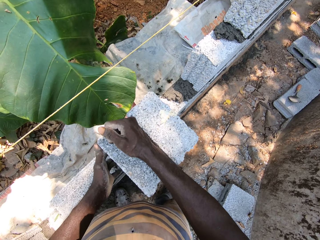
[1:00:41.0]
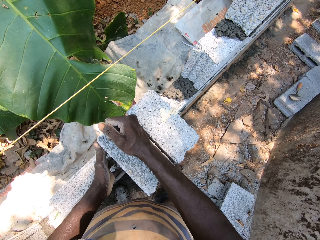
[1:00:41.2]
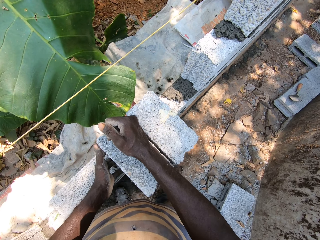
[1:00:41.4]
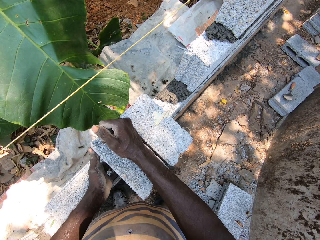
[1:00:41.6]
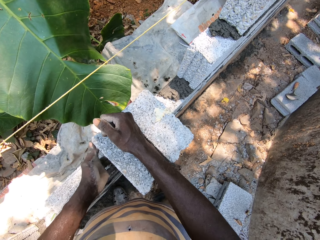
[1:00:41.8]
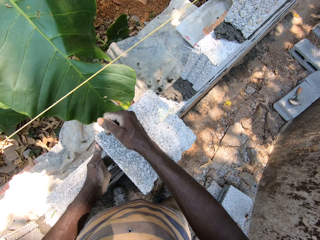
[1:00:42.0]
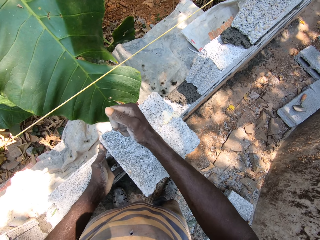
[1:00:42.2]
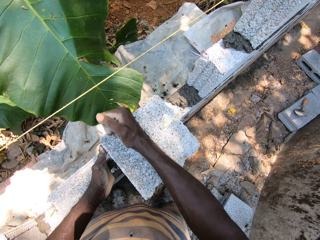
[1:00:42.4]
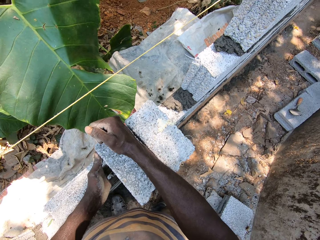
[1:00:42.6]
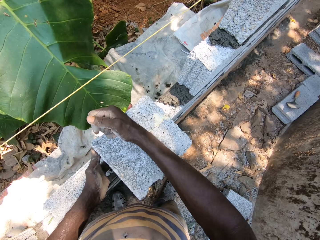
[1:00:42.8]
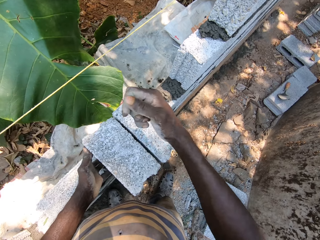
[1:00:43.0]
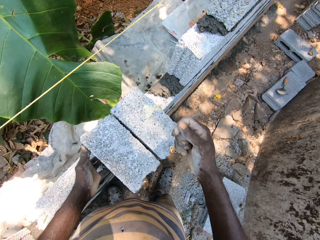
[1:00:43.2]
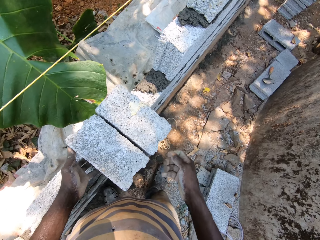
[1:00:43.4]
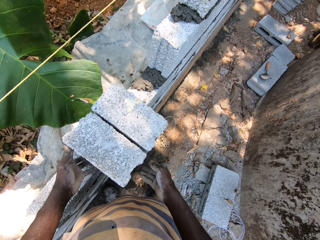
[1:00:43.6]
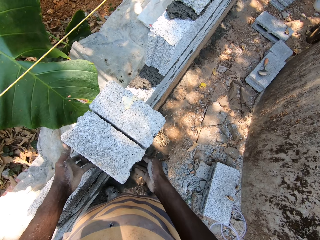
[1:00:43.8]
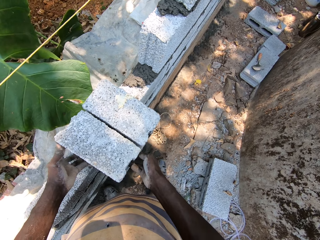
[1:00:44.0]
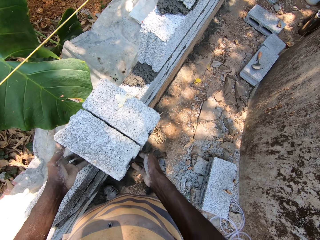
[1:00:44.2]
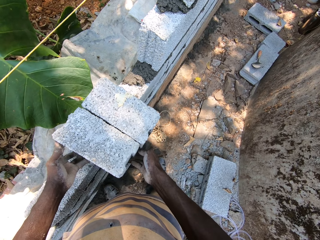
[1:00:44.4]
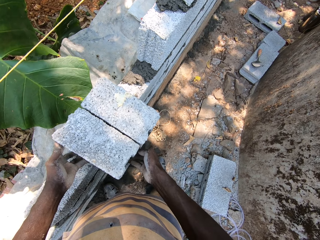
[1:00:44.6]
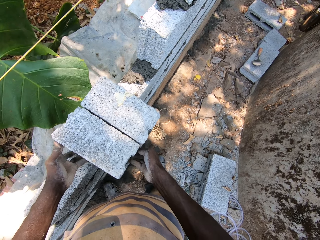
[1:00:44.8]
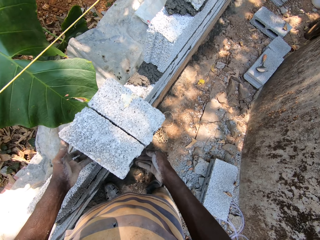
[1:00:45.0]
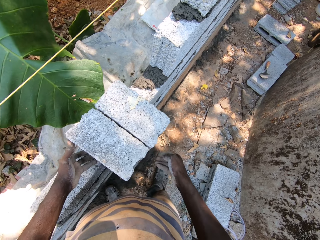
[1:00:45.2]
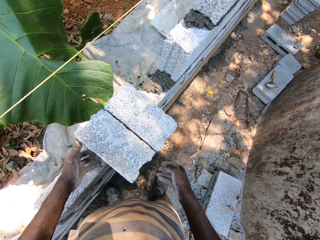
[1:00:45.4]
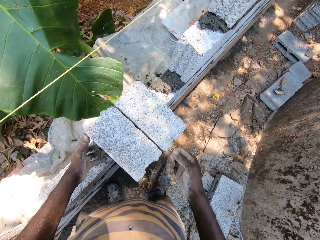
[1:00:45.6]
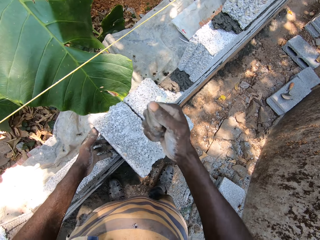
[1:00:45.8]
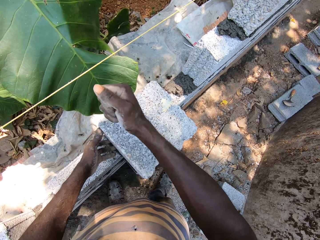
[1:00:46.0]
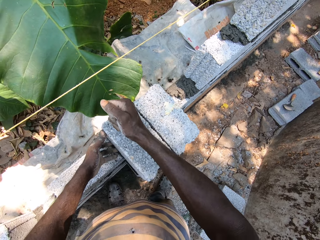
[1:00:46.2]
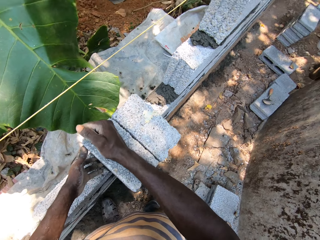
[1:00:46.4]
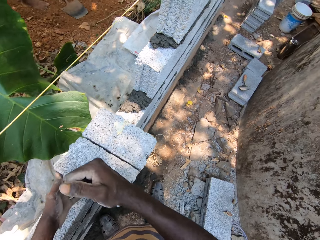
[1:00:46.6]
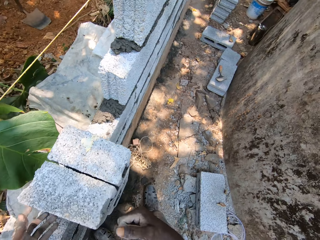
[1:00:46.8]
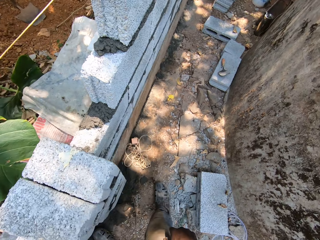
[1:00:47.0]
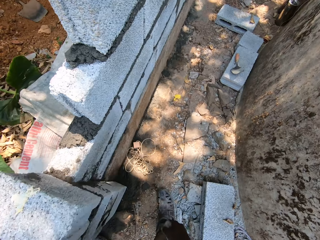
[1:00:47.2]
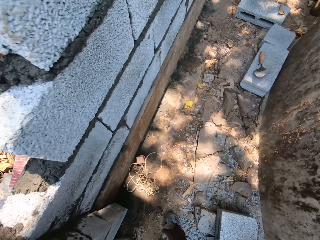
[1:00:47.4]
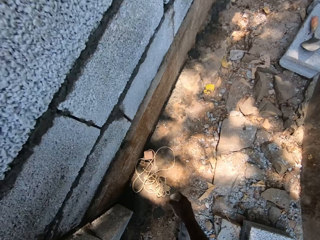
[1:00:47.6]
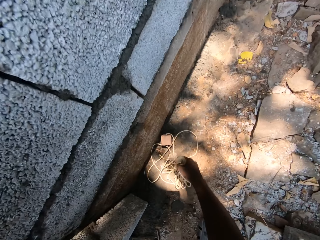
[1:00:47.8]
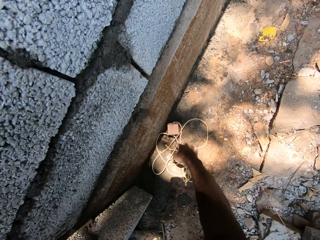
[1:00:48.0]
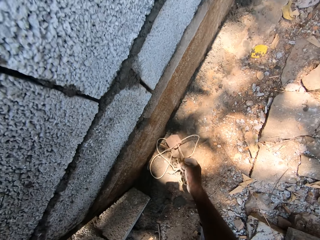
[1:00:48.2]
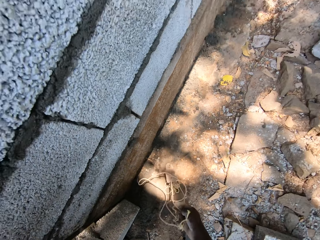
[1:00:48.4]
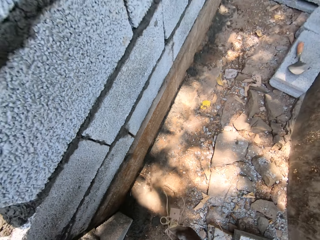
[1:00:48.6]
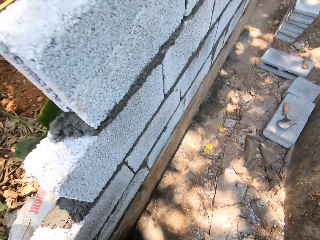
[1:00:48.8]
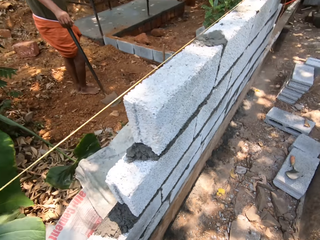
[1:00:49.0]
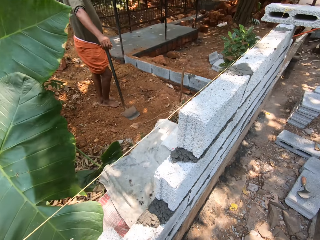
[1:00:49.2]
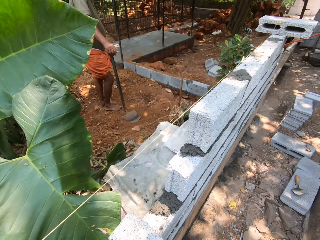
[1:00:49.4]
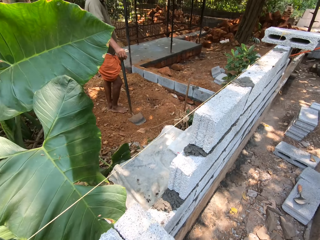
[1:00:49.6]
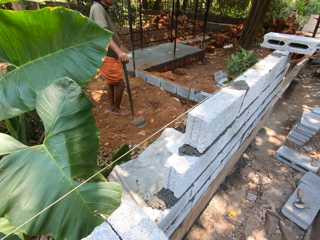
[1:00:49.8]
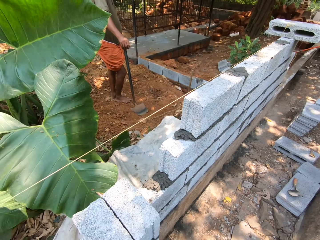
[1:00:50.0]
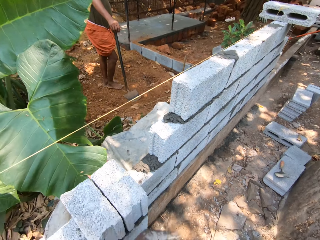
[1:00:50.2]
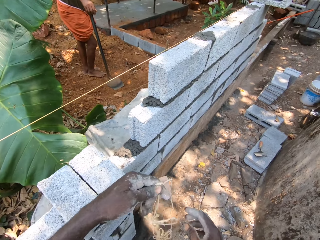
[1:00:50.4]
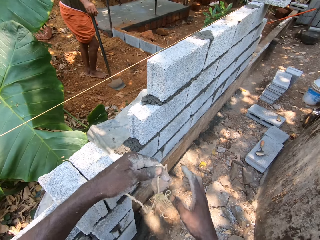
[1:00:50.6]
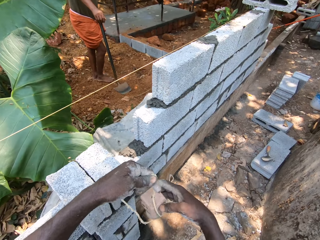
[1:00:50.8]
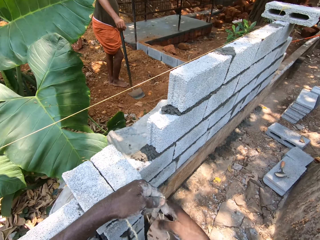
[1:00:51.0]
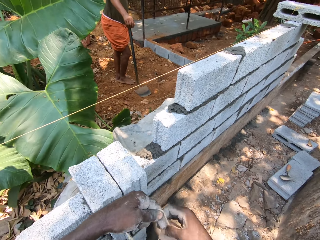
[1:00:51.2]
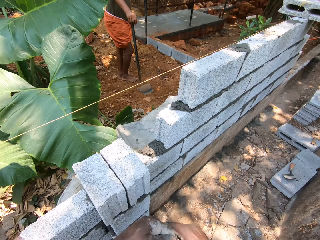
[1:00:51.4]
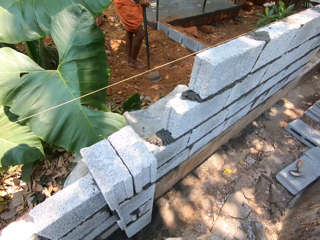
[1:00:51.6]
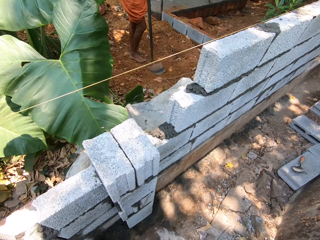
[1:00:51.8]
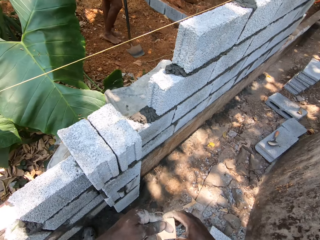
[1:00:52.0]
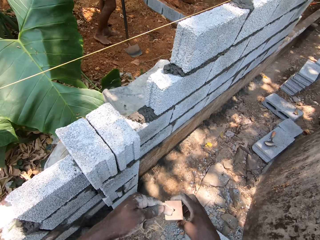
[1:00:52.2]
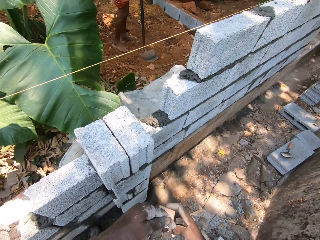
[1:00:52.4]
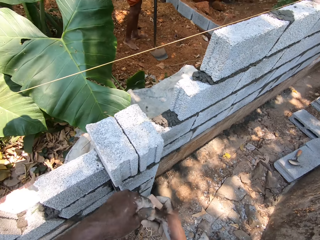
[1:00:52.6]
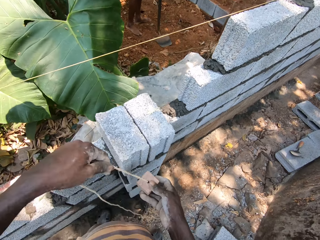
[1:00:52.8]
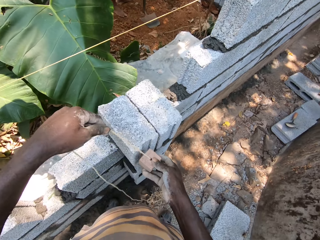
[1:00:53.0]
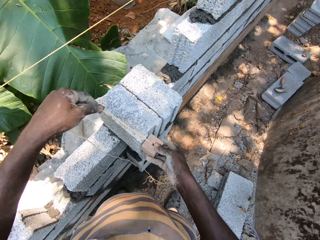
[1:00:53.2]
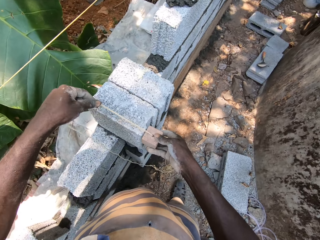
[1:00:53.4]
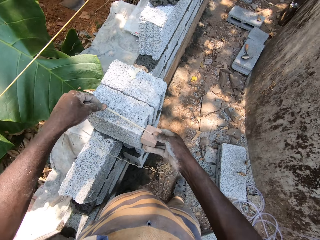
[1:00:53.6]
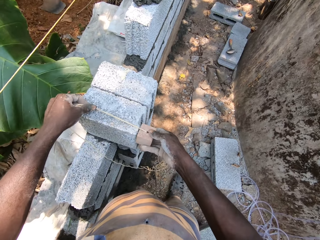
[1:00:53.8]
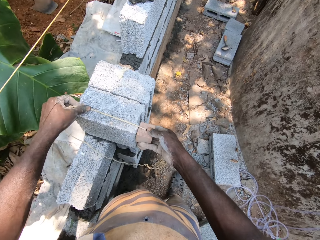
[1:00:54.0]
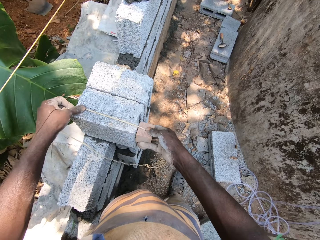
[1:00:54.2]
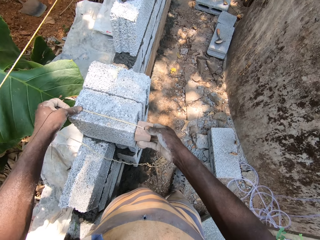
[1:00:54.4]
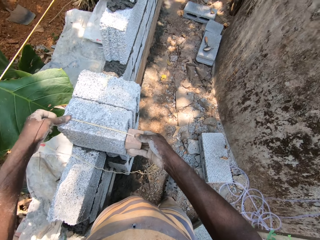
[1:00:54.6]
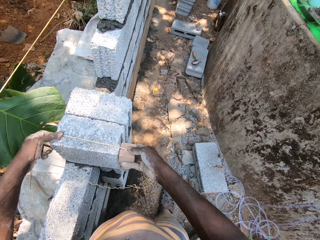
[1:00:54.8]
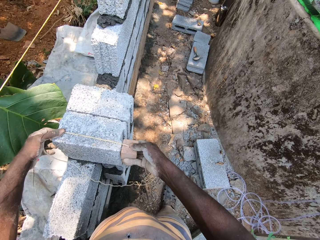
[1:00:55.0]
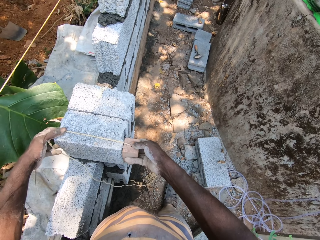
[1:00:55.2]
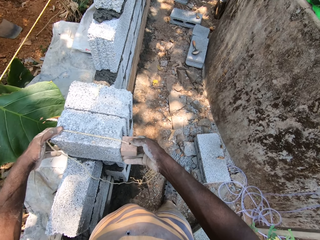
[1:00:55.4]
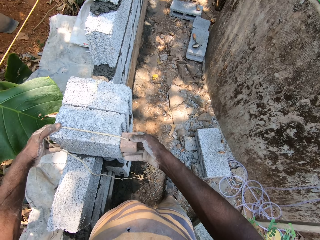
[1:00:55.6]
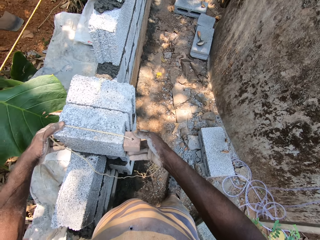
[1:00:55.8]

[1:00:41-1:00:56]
The camera wearer hits the brick or stone with his right hand. He places the brick on the wall with both hands. He hits the brick with his right hand. He picks the measuring rope from the ground with his right hand. The man holds the hoe with his right hand. The camera wearer untangles the rope with both hands. He positions the brick on the wall with the rope with both hands. He measures the stone with the rope.

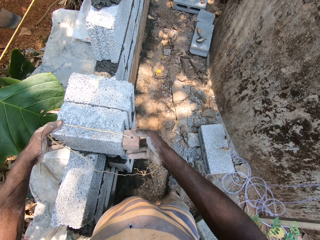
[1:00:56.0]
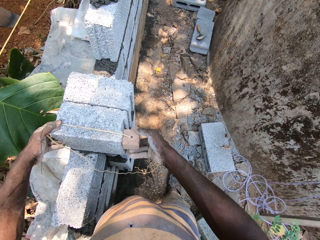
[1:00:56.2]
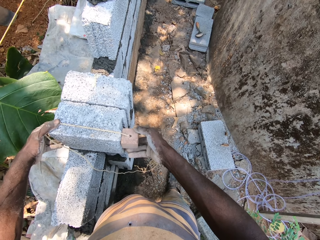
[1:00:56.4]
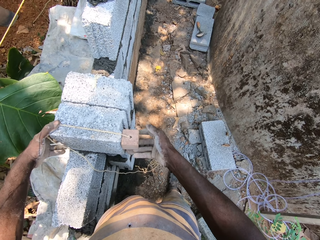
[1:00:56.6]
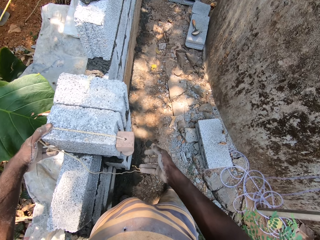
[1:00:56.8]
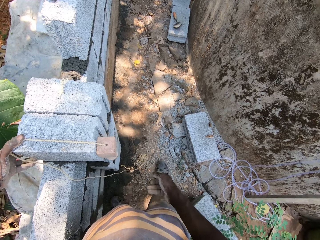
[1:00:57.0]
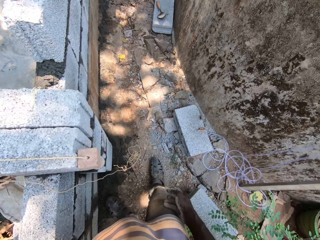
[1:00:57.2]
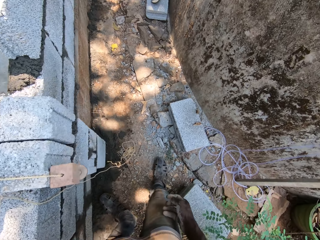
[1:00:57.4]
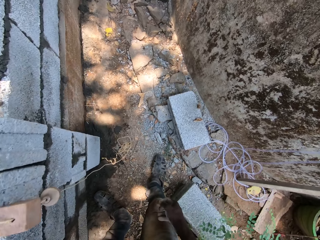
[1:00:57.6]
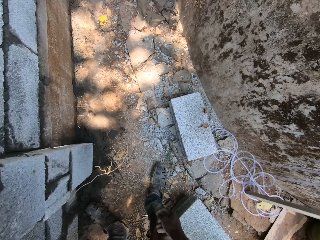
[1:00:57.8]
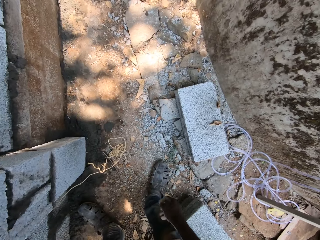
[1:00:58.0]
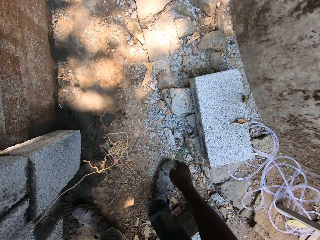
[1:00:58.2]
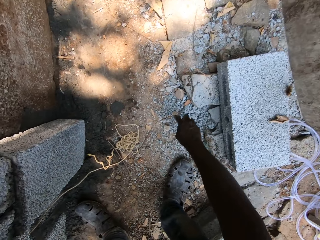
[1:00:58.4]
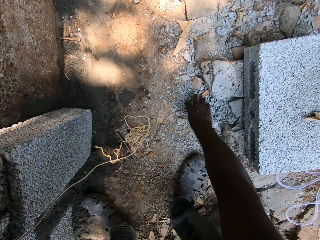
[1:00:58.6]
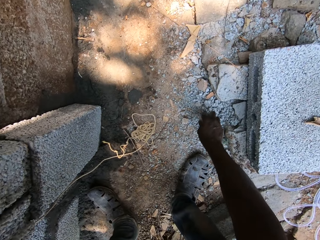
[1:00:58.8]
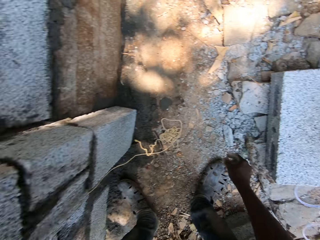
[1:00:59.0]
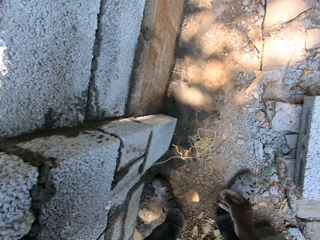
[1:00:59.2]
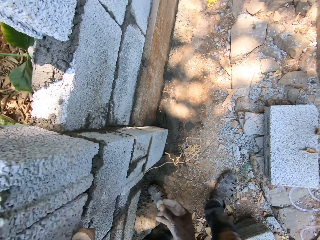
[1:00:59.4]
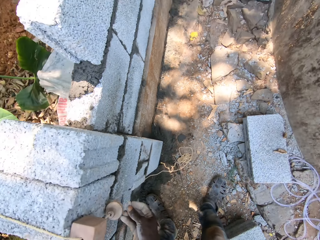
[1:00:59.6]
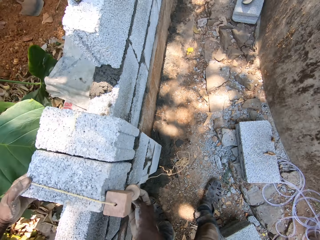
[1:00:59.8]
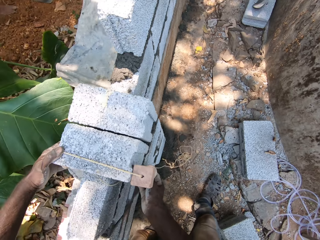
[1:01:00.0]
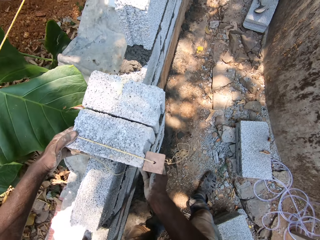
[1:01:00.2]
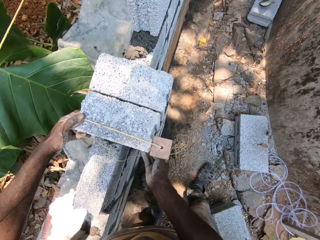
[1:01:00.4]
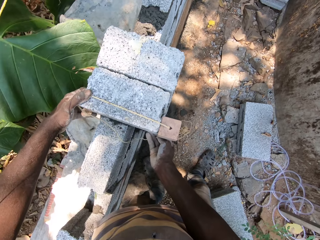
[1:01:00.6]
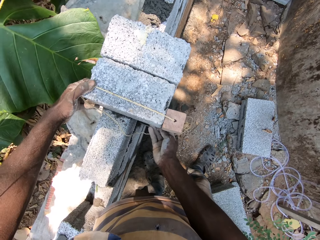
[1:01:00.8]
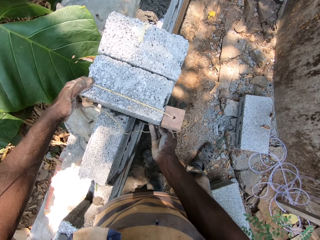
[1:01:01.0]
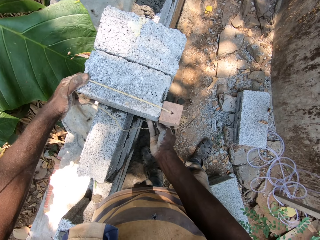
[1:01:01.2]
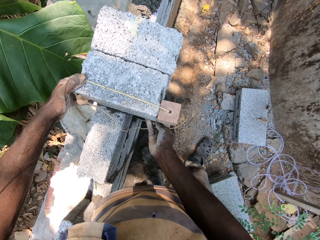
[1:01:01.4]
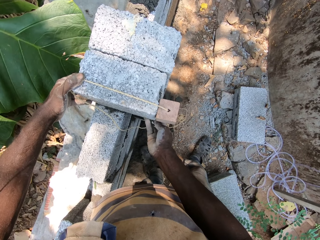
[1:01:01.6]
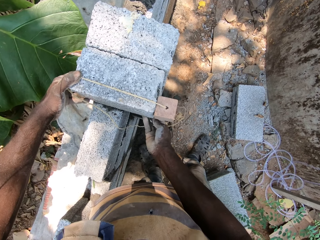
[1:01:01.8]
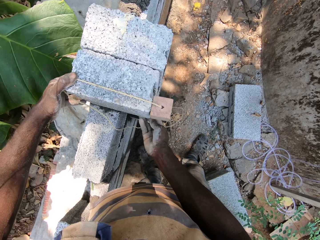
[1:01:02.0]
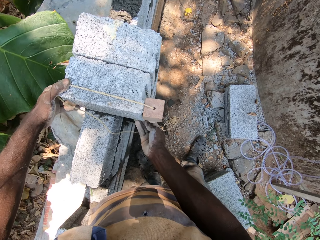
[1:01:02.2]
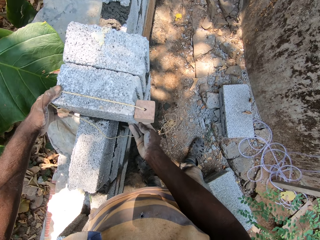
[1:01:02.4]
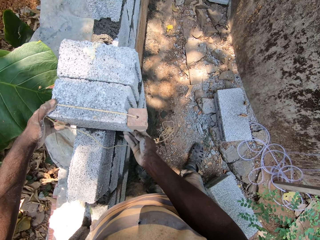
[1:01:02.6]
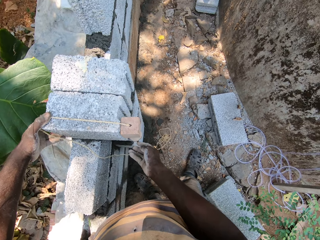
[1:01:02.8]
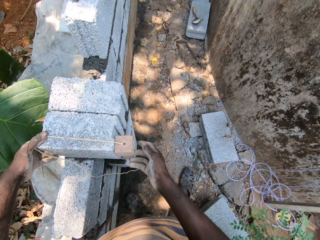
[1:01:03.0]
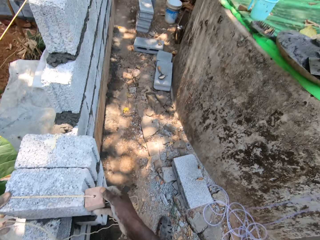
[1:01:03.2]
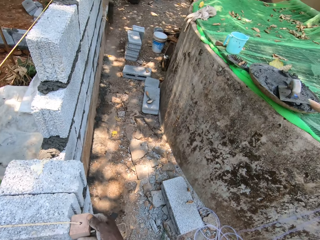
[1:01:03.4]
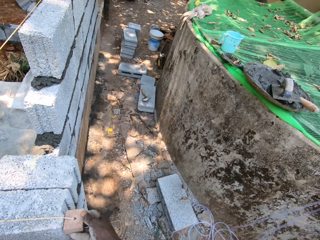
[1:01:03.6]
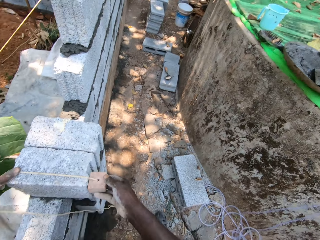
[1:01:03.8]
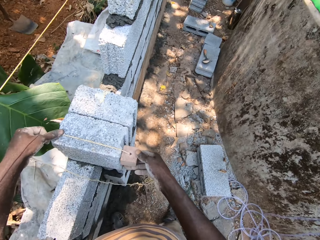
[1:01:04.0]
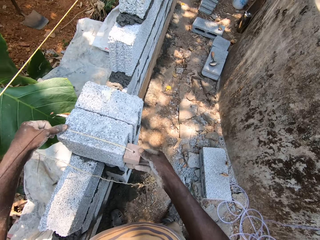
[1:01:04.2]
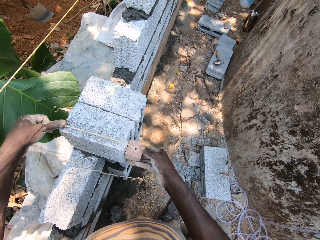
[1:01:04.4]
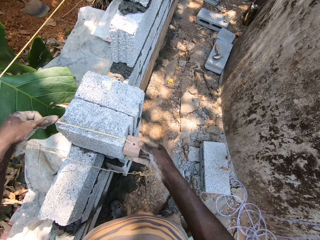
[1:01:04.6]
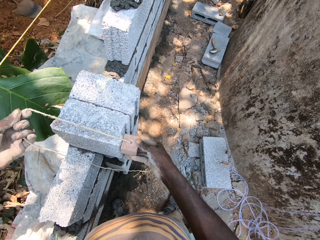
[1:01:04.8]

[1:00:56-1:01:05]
The camera wearer picks a stone from the ground with his right hand. He places the stone into the wall with his right hand. He positions the brick on the wall with the rope with both hands.
